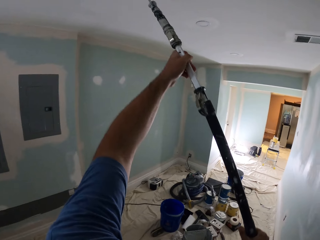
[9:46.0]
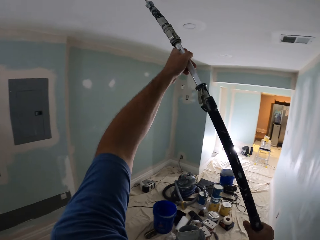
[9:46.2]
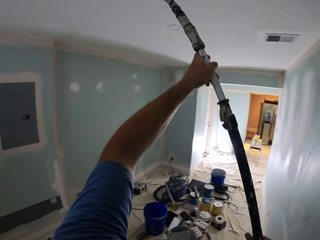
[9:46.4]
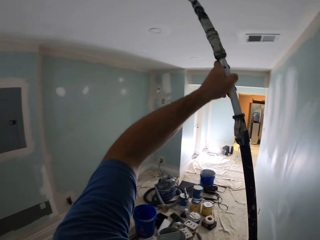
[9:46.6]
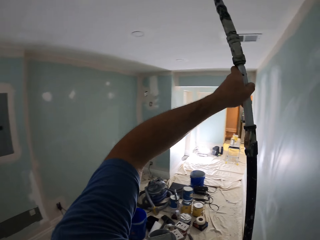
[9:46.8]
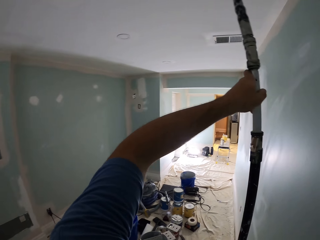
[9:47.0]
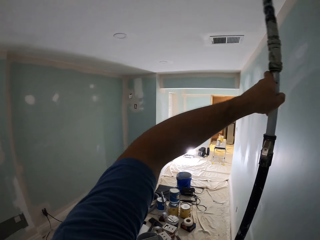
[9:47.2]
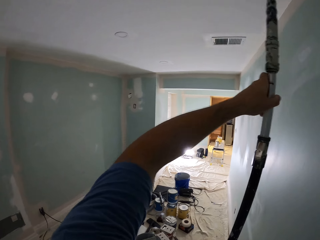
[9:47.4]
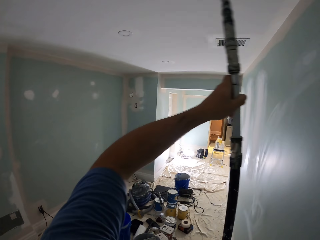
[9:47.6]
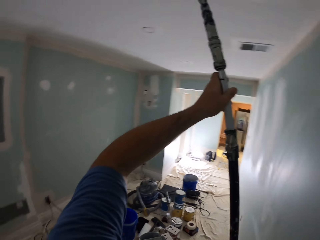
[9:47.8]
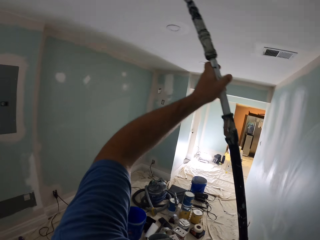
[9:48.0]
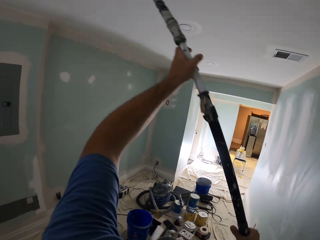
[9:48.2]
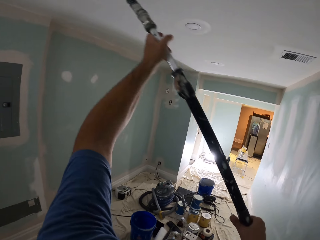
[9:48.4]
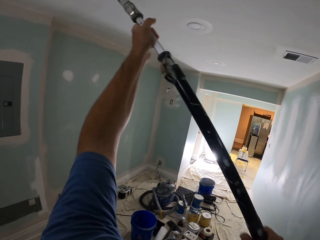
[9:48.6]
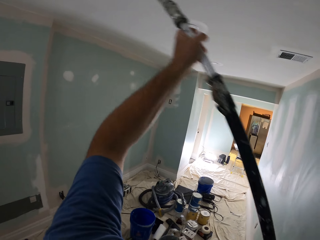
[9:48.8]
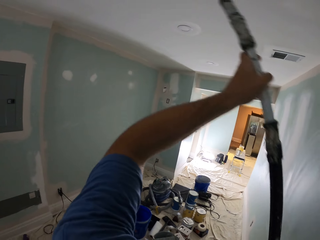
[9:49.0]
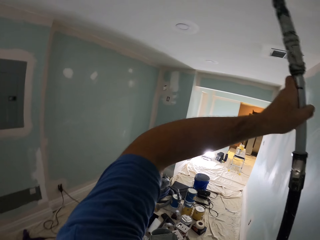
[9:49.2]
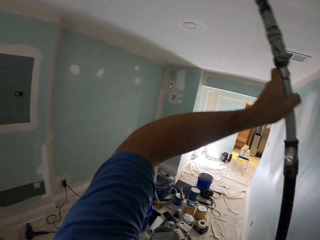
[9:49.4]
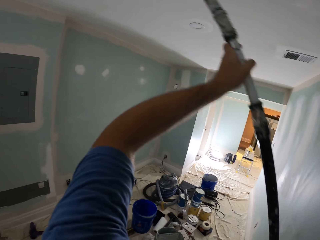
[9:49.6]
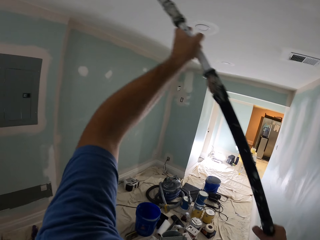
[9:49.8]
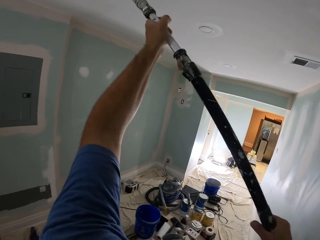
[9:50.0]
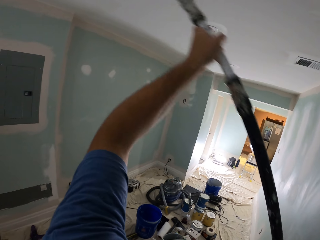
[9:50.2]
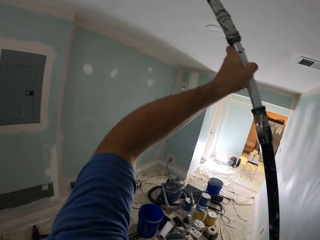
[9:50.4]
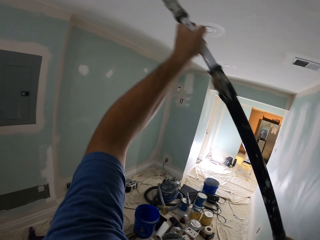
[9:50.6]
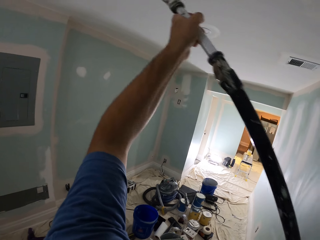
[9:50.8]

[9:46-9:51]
The camera wearer paints the ceiling with the paint roller.

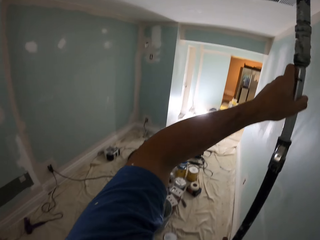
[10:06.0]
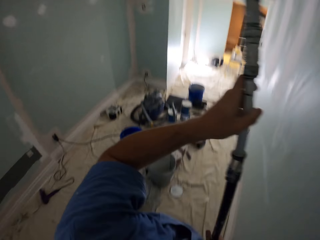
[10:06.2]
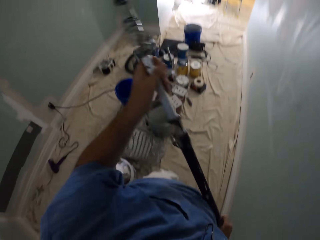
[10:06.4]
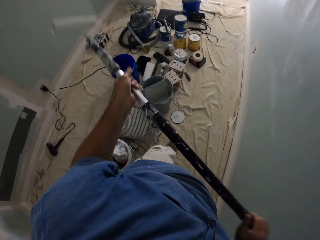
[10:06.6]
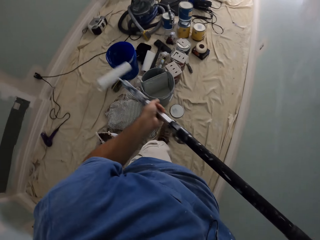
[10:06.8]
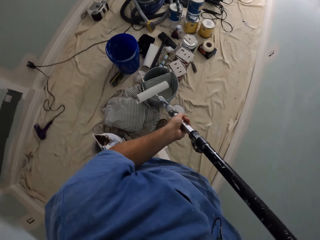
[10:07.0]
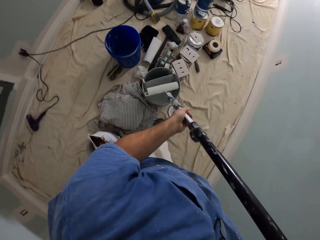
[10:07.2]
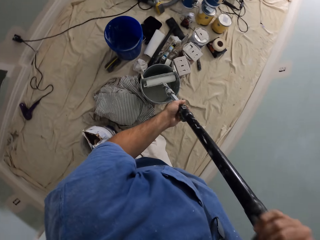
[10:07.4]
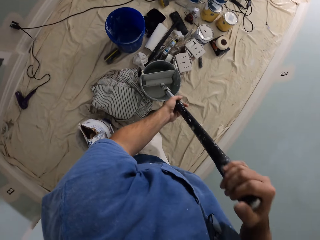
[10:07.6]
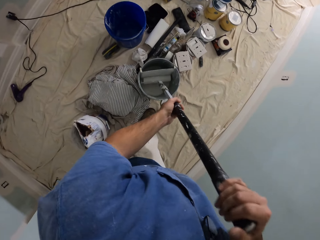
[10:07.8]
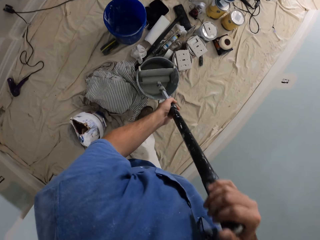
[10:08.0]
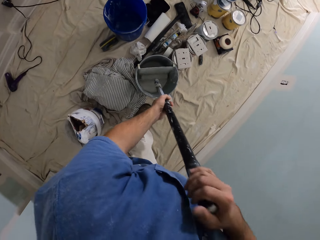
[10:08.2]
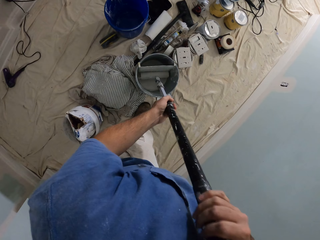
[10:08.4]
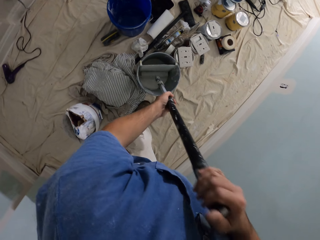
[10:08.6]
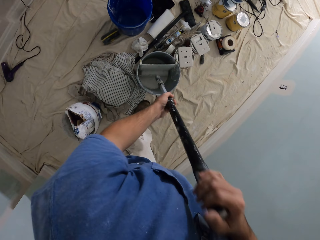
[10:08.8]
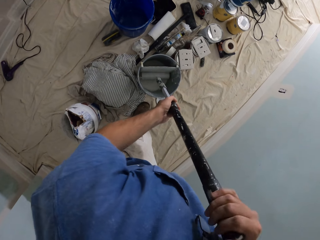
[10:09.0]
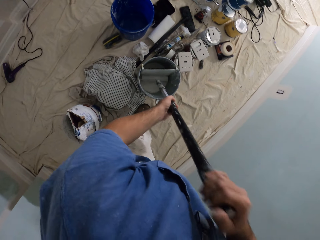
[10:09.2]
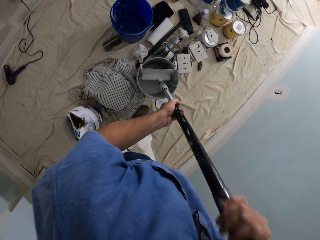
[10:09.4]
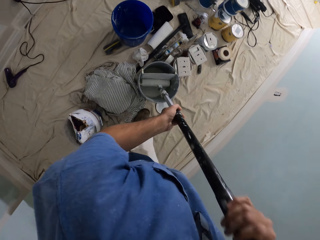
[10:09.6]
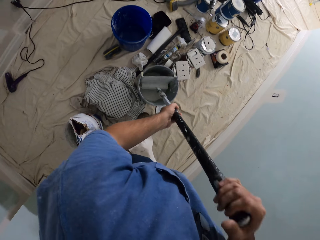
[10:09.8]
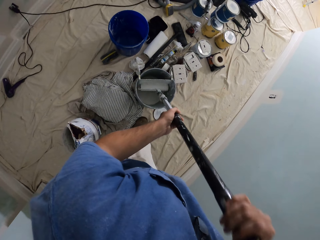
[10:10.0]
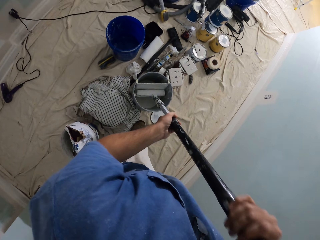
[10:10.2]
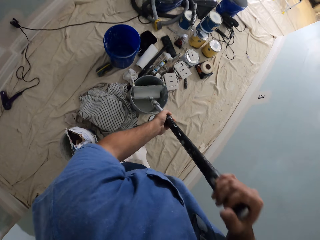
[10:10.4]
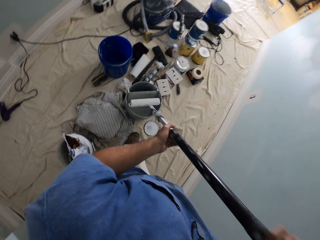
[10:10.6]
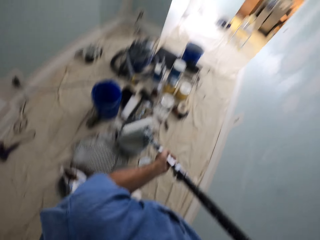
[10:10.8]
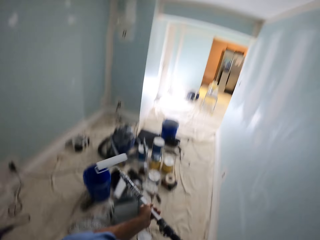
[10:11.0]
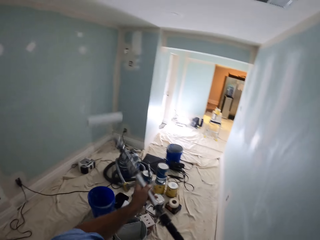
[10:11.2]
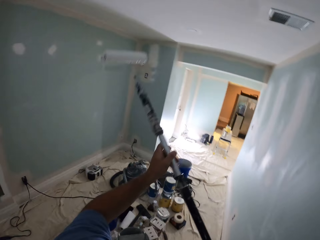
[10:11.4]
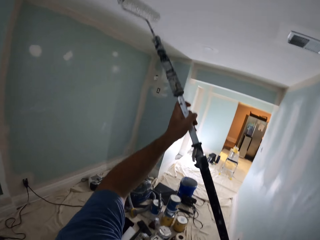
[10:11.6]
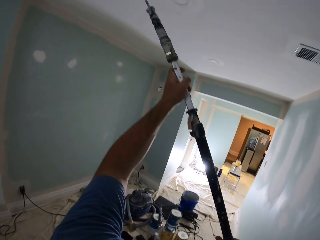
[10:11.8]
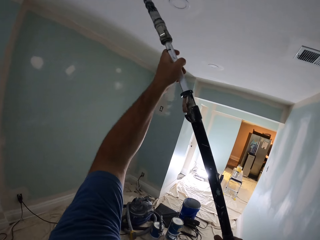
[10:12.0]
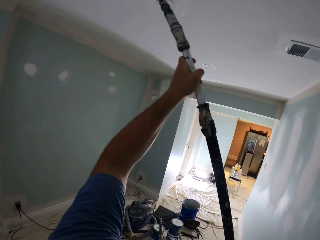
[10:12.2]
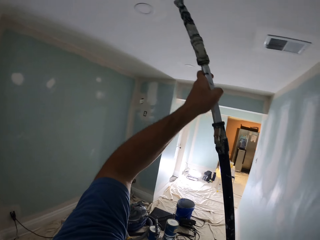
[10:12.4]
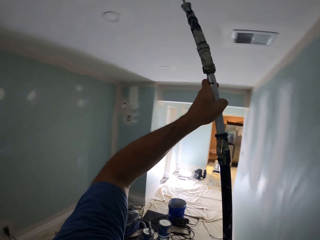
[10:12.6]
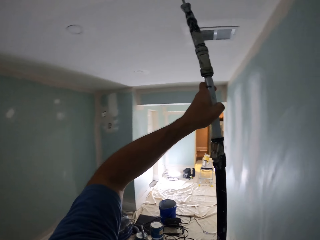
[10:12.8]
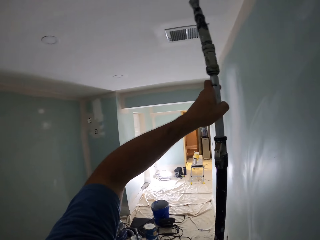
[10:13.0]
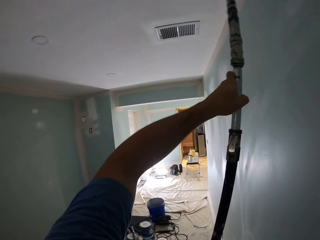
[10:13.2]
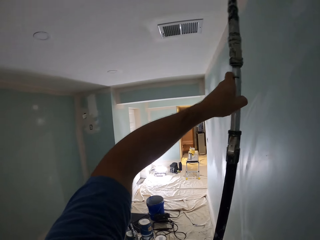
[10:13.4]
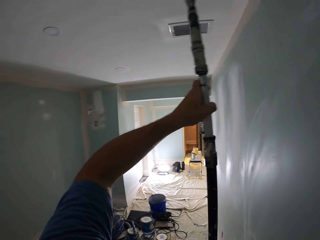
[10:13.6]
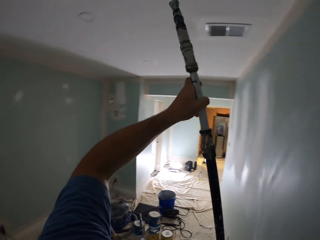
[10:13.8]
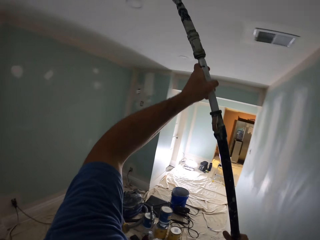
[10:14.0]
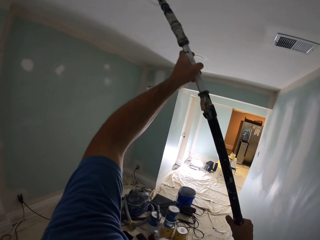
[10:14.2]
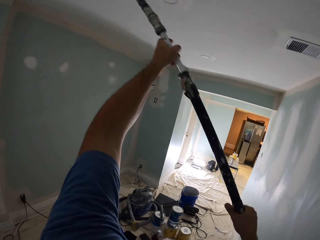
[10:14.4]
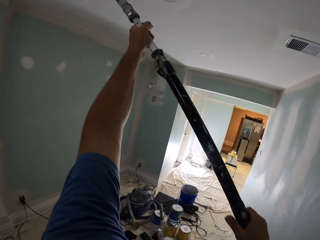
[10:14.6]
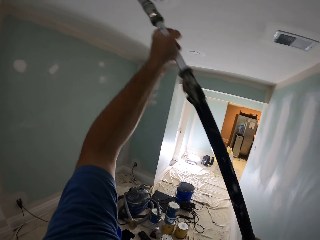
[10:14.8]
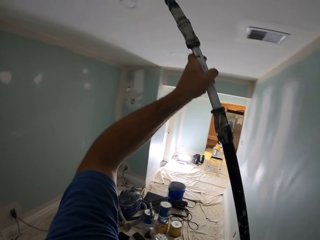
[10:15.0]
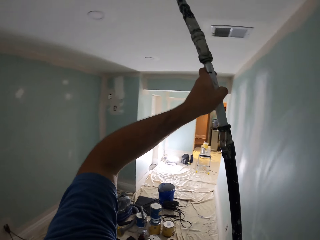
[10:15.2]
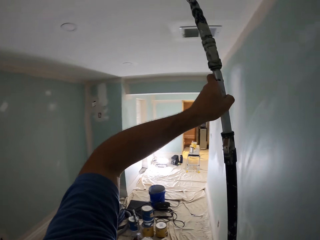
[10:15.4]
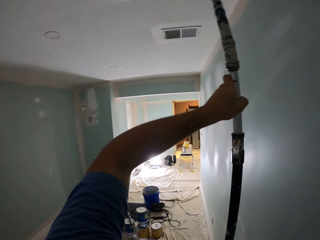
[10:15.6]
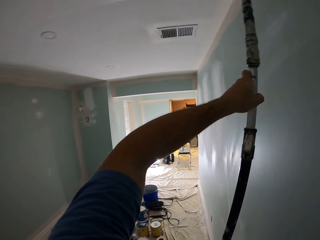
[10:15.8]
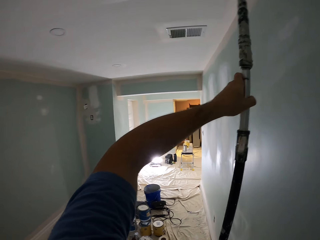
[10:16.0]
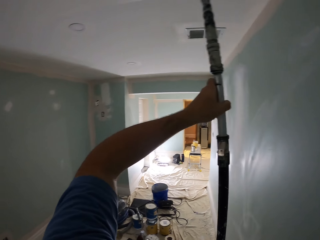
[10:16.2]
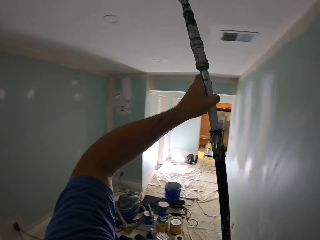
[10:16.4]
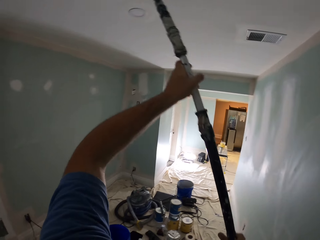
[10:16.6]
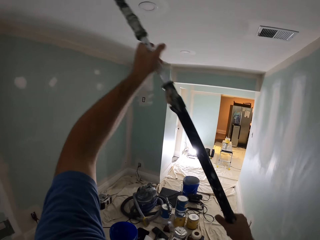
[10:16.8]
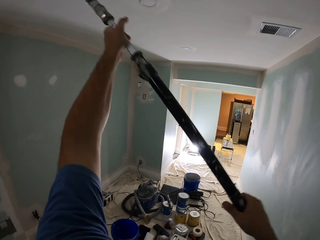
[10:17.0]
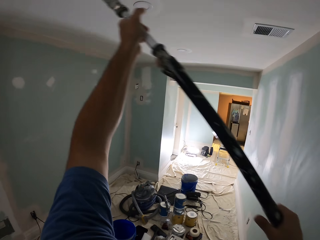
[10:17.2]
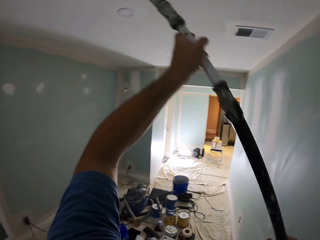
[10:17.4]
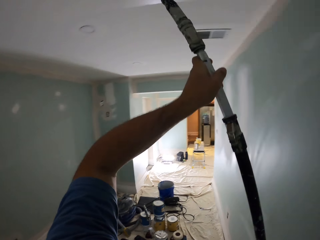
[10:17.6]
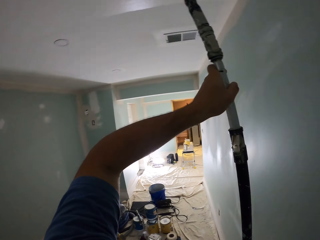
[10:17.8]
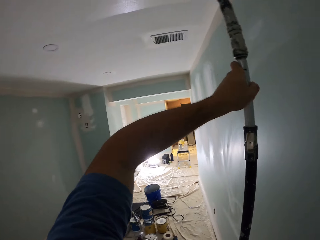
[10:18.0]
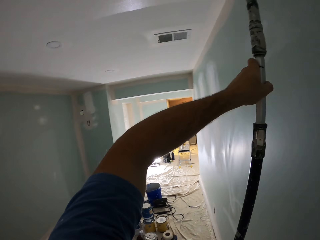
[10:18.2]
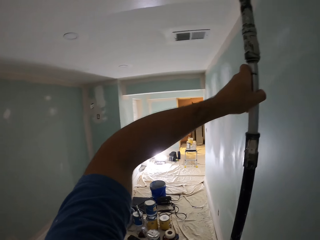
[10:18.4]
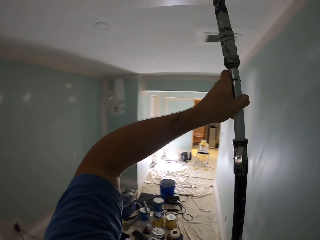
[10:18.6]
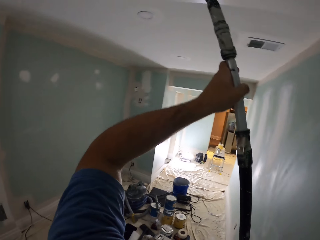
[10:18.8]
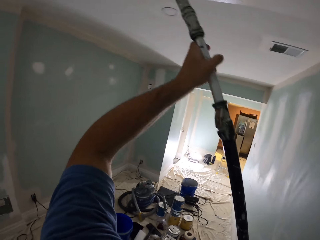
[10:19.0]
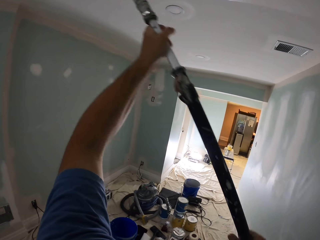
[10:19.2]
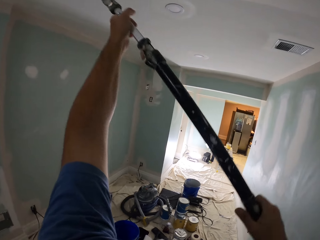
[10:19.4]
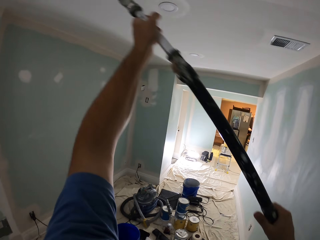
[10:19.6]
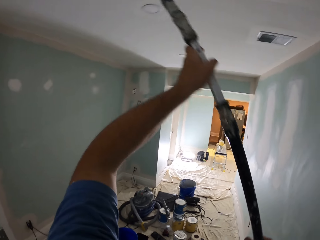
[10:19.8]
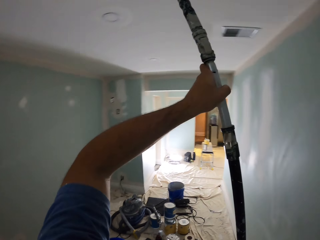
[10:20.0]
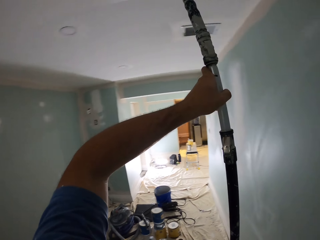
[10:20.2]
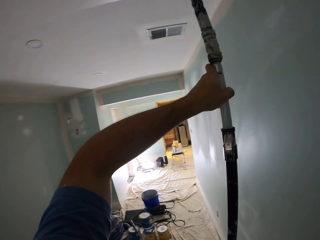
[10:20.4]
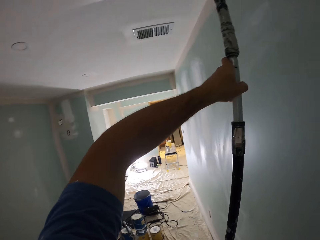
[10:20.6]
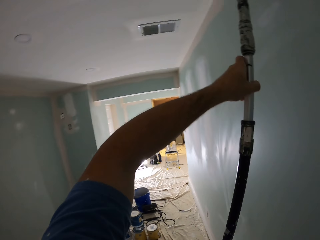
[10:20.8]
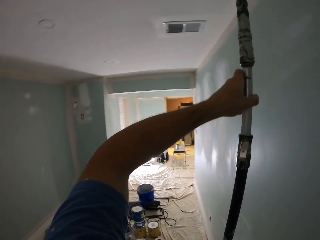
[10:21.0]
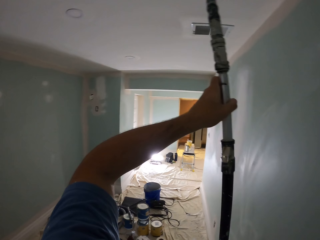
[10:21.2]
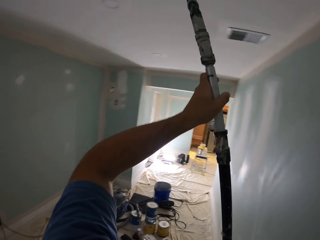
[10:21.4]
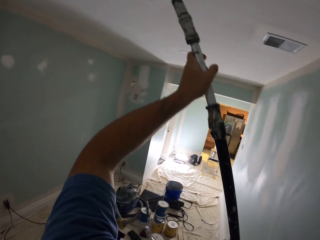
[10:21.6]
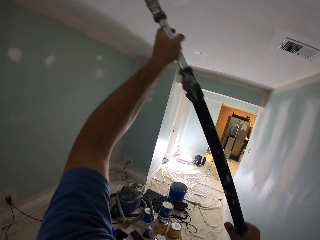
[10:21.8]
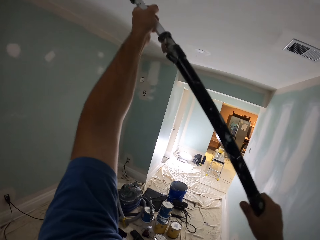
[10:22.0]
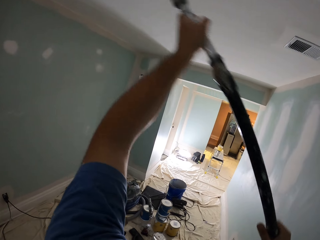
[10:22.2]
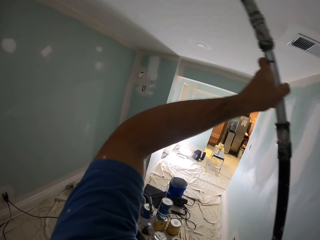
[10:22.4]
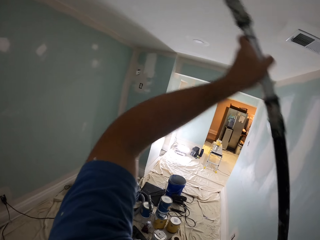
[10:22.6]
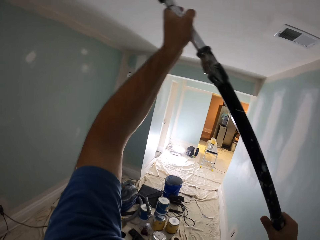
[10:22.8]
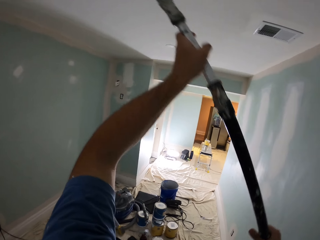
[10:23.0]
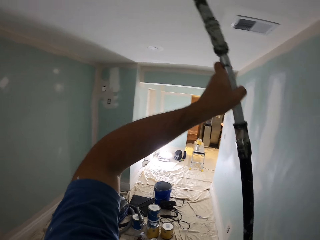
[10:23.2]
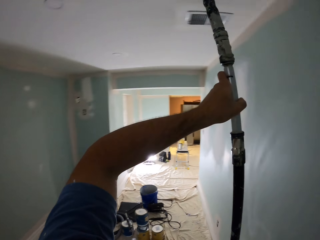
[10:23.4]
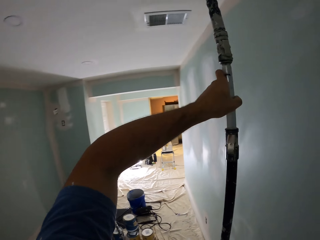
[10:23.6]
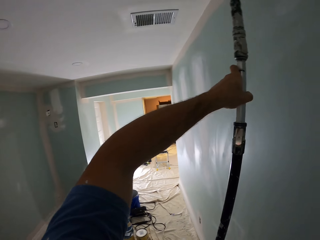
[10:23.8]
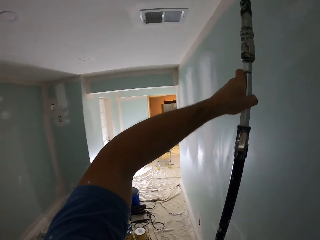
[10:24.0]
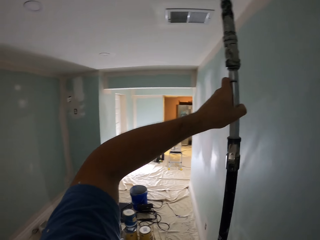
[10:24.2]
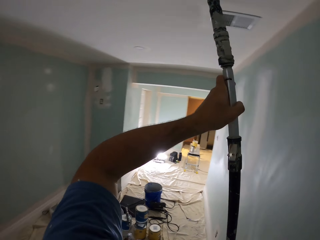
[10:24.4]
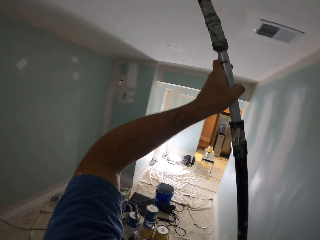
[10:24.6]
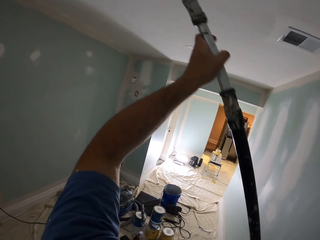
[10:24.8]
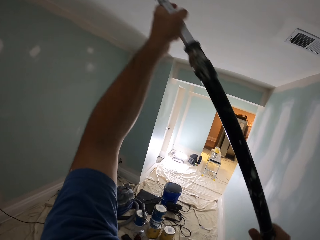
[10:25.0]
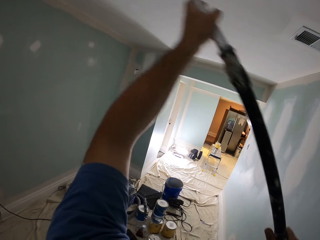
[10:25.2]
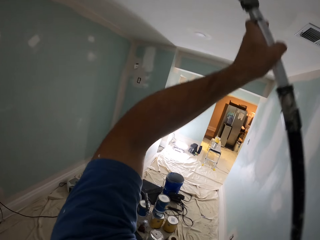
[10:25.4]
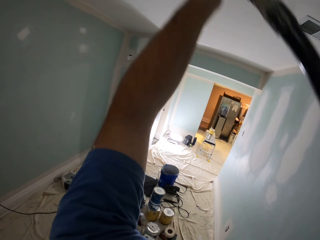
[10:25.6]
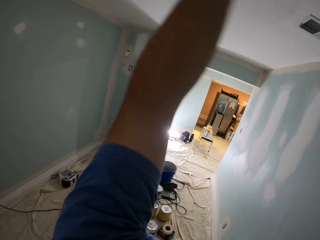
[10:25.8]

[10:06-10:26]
The camera wearer dips the paint roller in the bucket of paint. They paint the ceiling with the paint roller.
